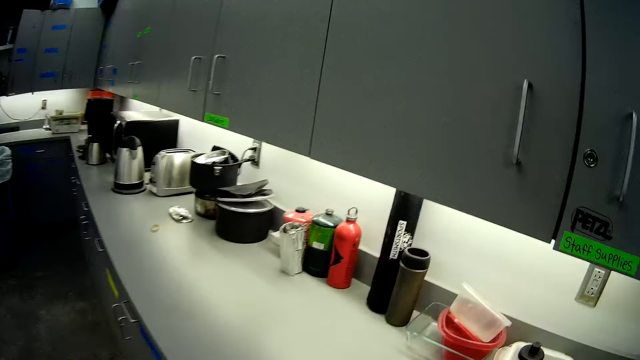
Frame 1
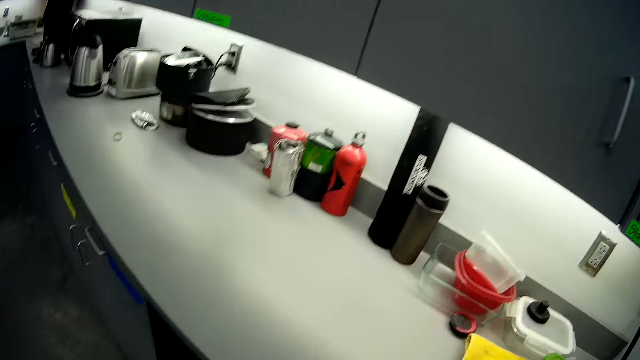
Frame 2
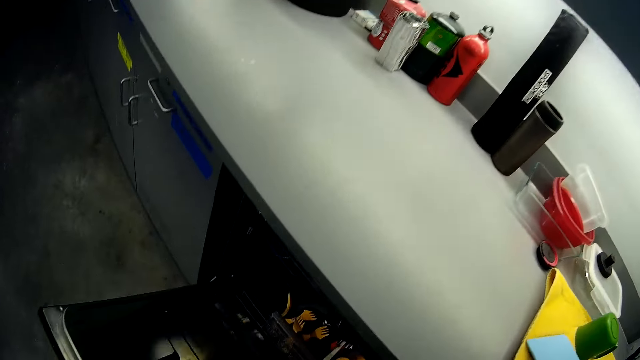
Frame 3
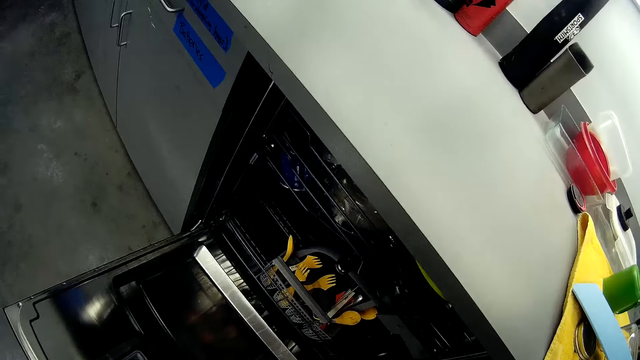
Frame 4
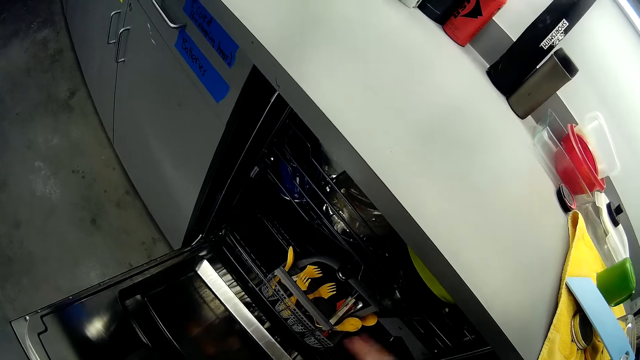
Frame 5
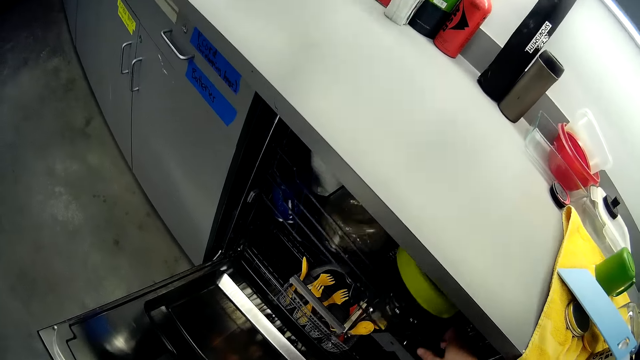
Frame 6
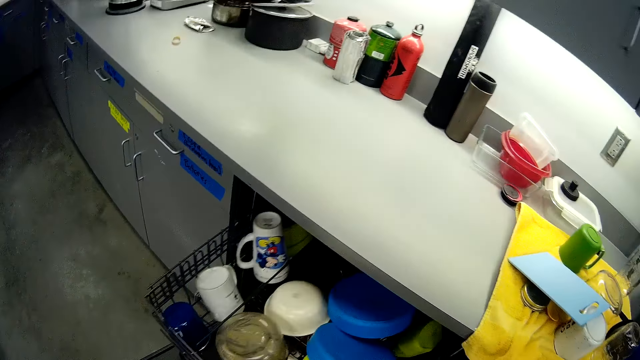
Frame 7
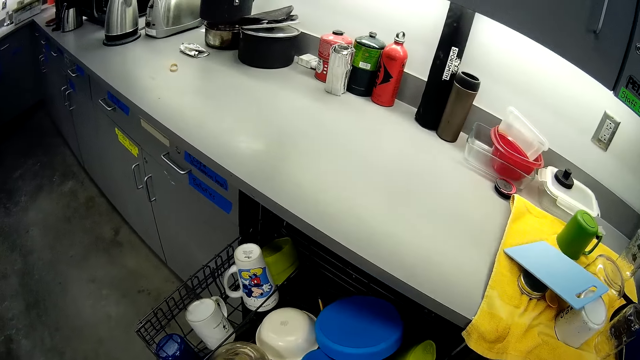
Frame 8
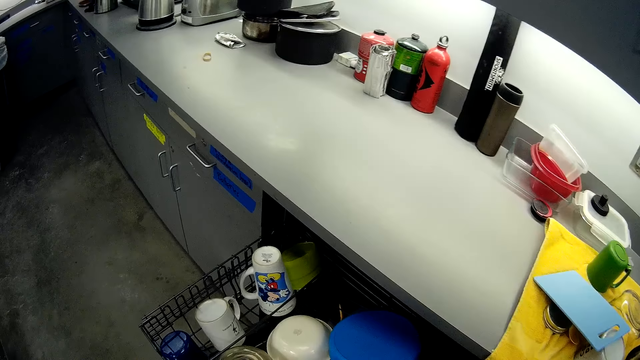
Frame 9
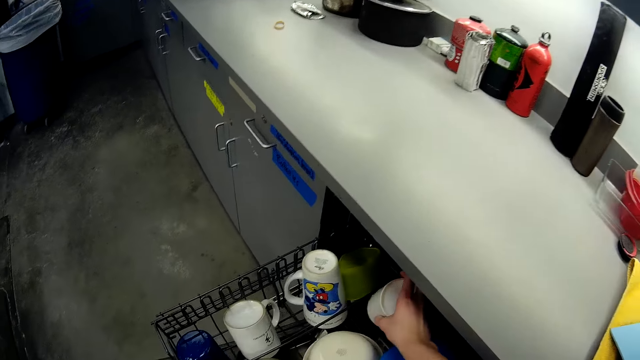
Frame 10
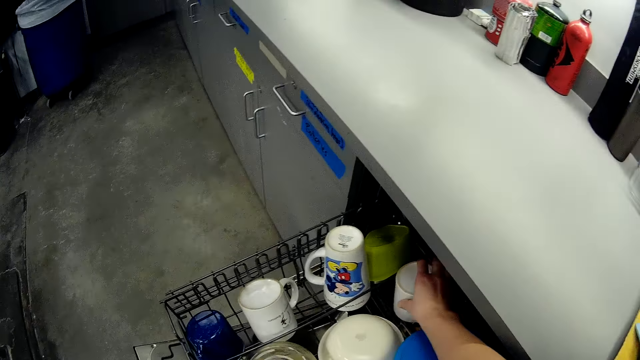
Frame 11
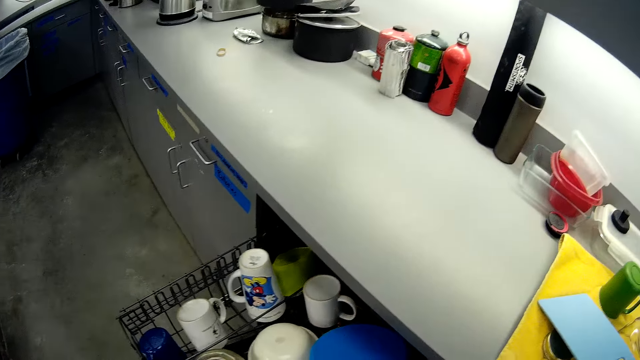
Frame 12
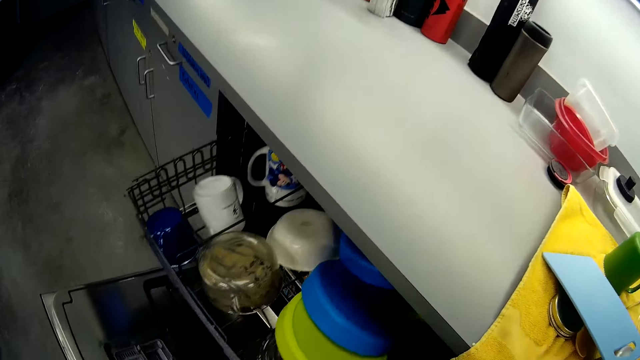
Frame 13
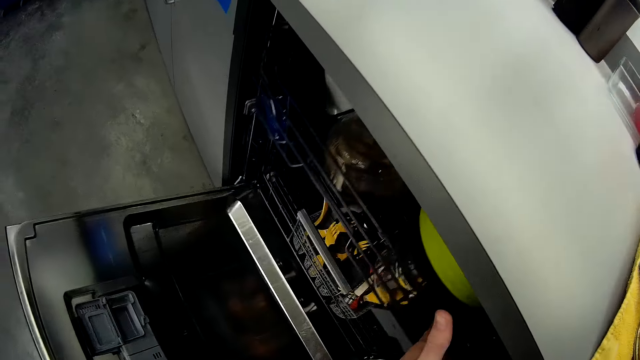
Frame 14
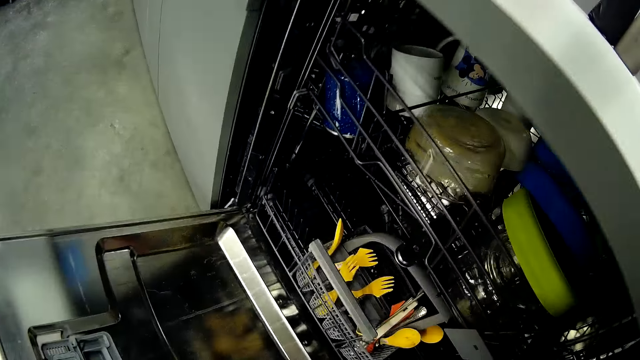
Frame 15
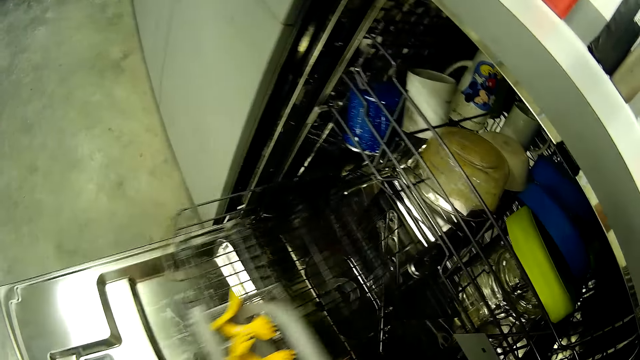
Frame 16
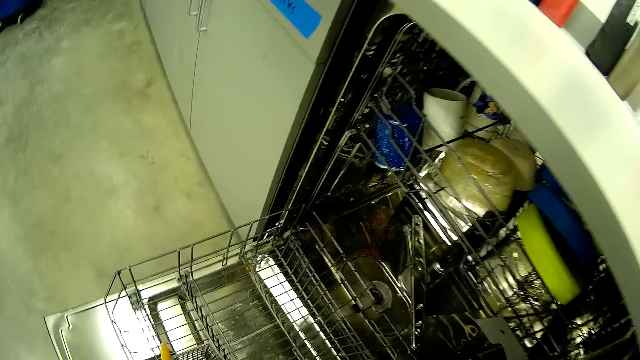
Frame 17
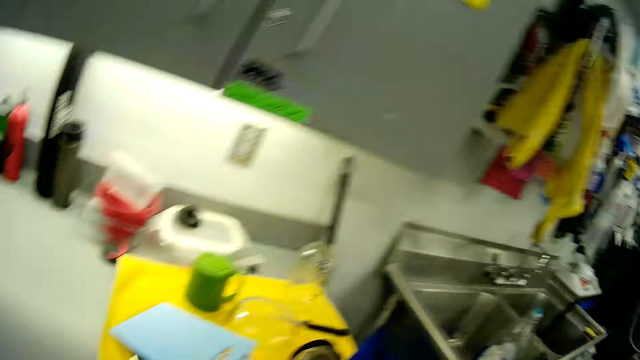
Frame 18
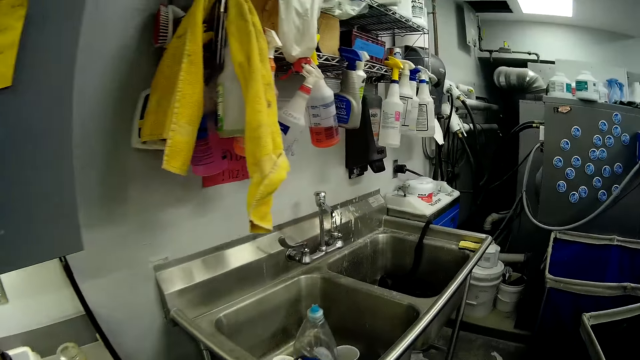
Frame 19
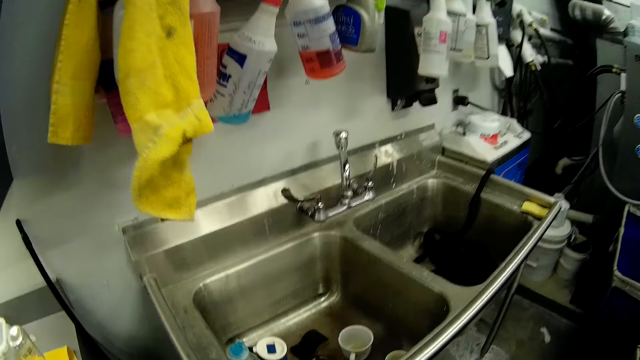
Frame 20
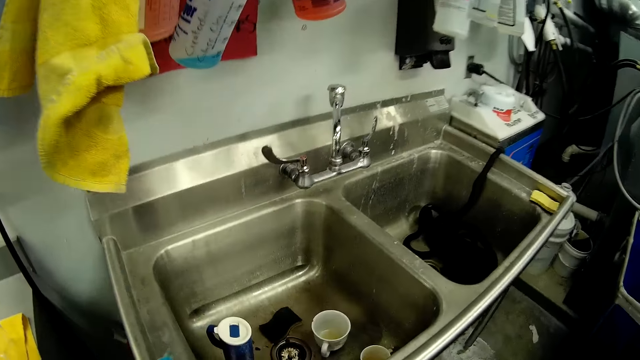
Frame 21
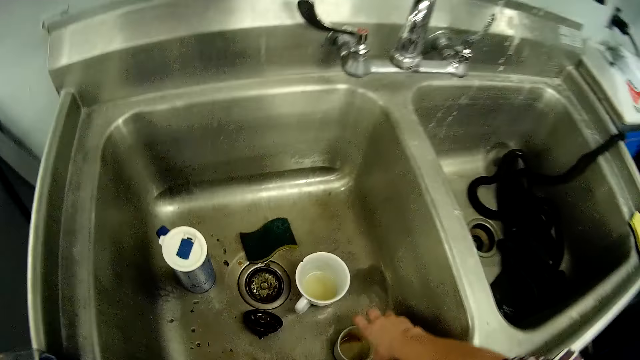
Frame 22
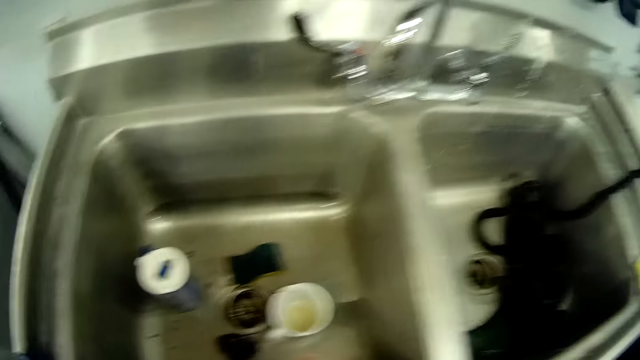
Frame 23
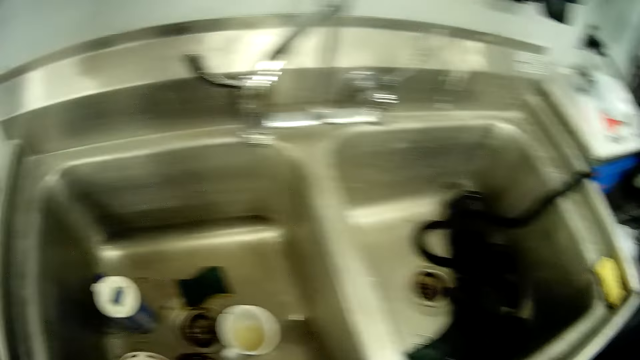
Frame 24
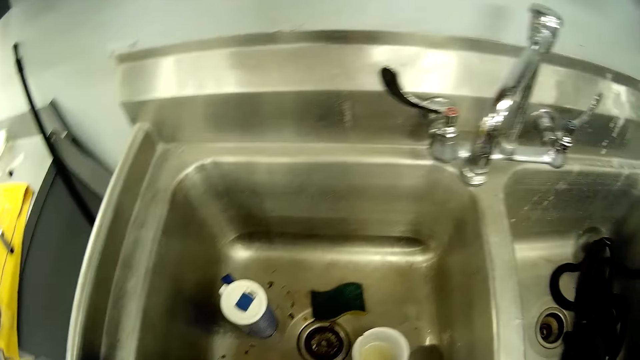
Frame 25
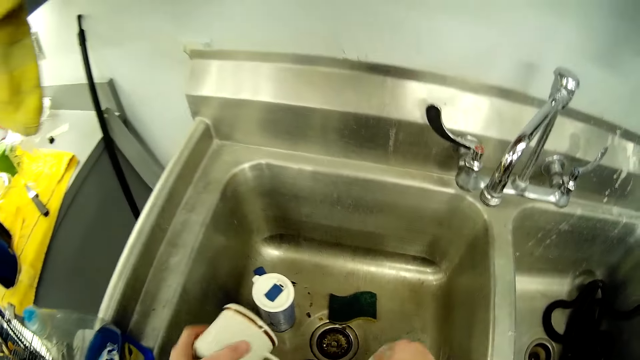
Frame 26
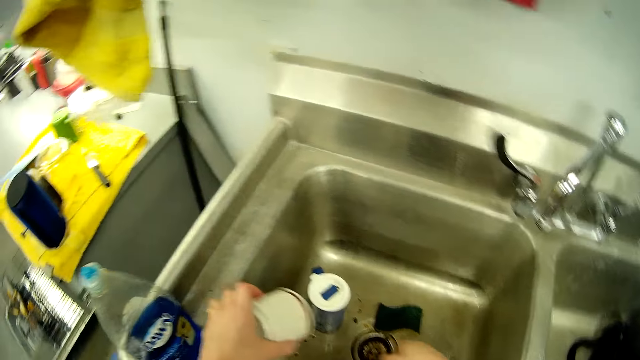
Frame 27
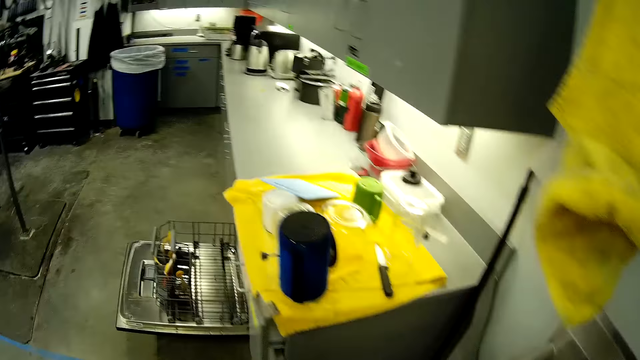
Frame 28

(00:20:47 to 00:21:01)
The camera wearer opens a dishwasher or cabinet. They pull a dishwasher basket. They drop the mug in the dishwasher basket. They push the dishwasher basket. They pull another dishwasher basket. They take two mugs in the sink.

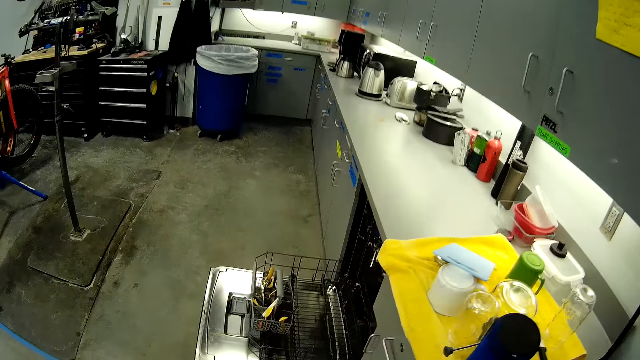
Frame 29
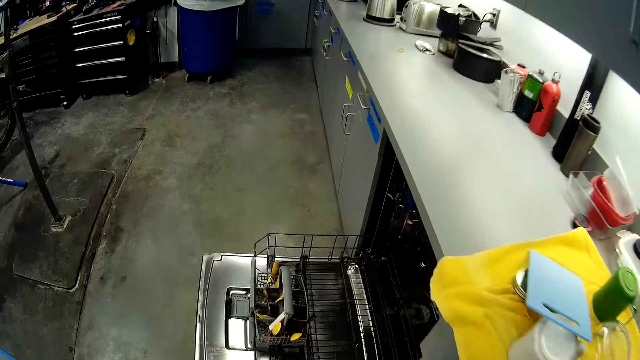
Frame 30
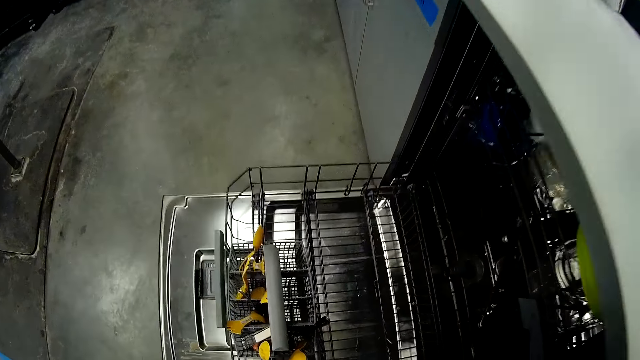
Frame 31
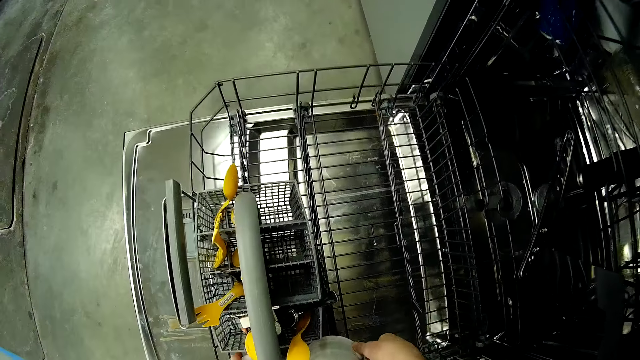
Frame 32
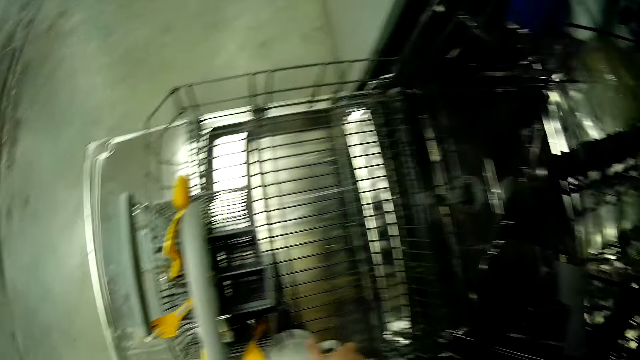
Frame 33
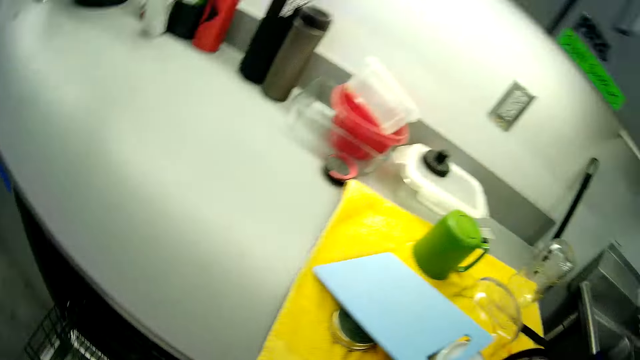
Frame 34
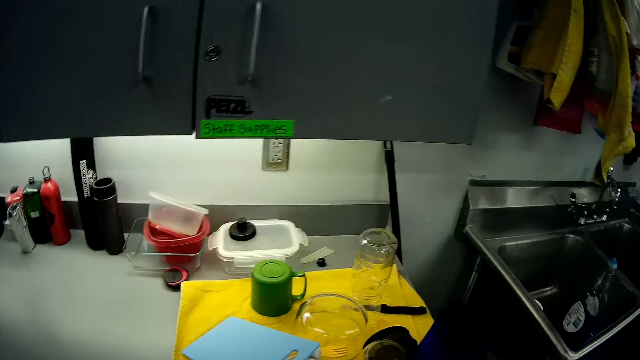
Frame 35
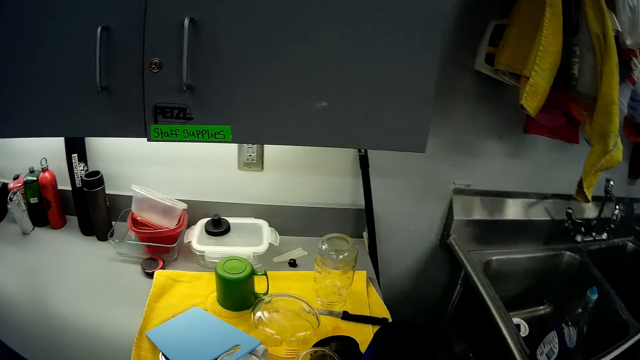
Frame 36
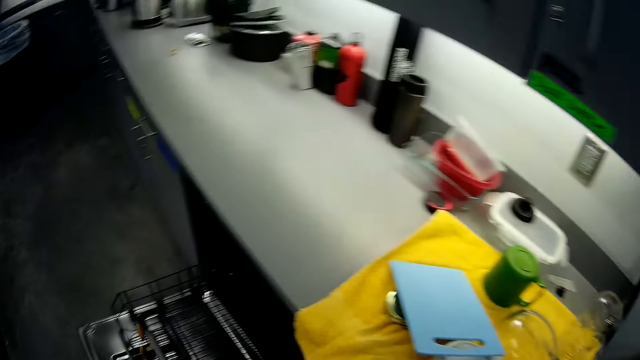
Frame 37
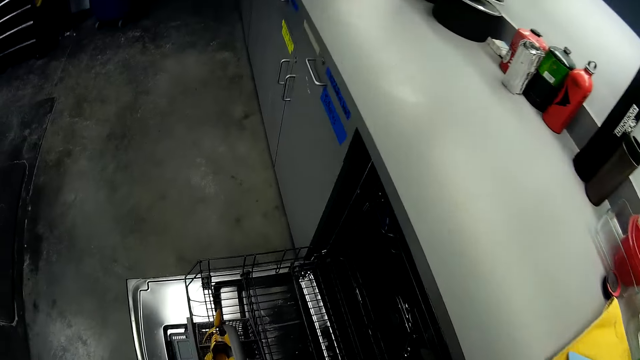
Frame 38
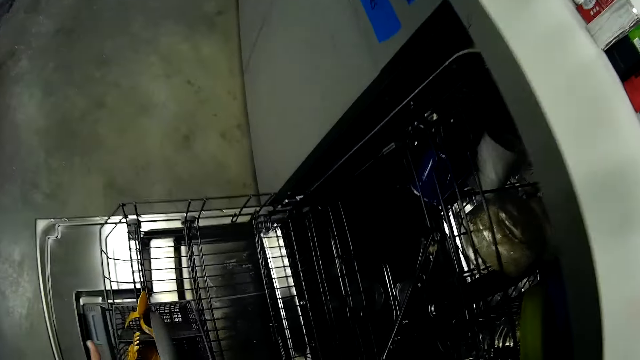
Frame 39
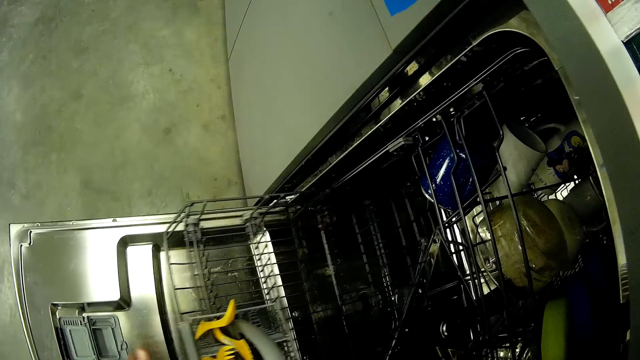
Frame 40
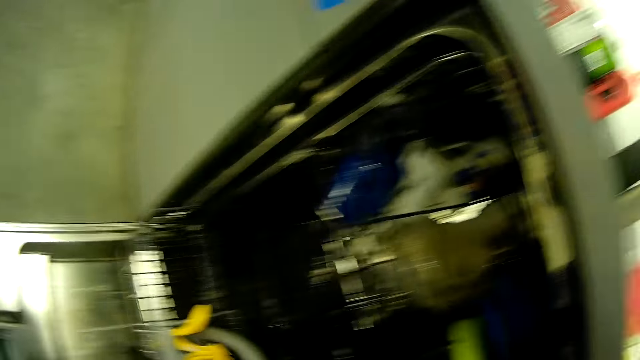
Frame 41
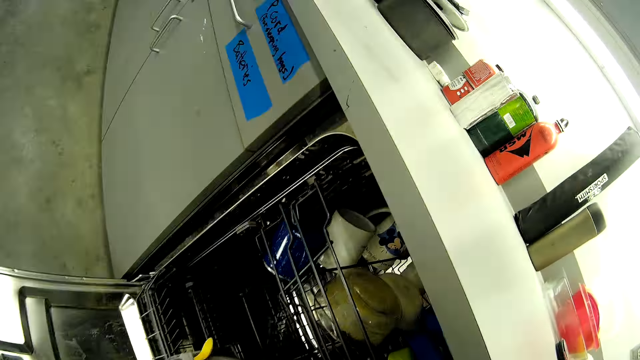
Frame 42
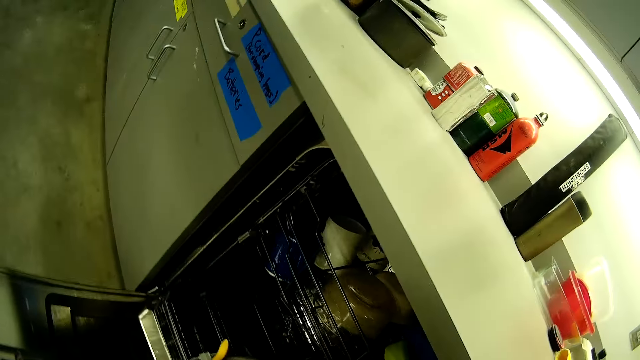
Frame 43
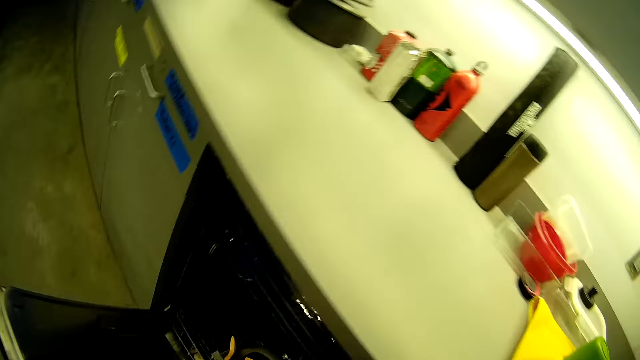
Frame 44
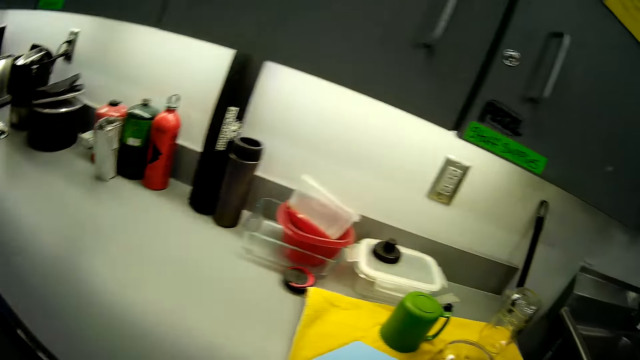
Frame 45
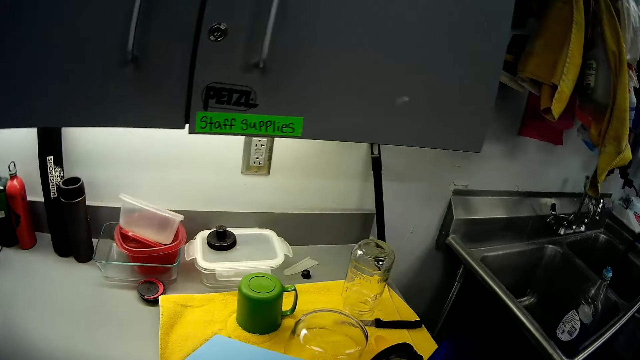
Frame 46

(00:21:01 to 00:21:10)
The camera wearer drops the two mugs in the dishwasher basket. They push the dishwasher basket and close the dishwasher.
